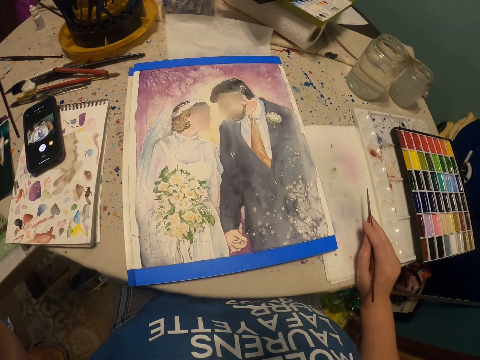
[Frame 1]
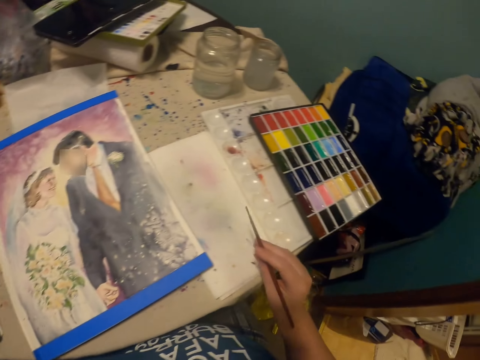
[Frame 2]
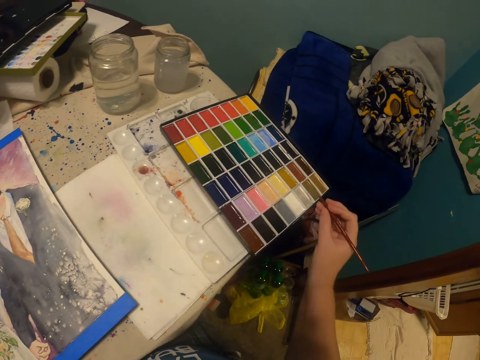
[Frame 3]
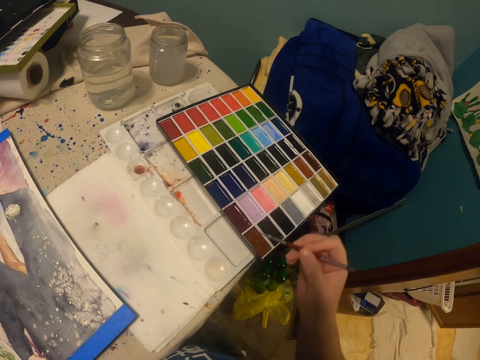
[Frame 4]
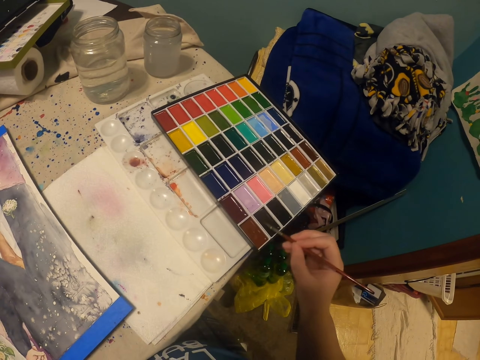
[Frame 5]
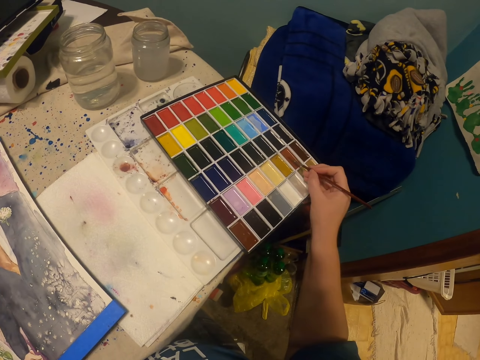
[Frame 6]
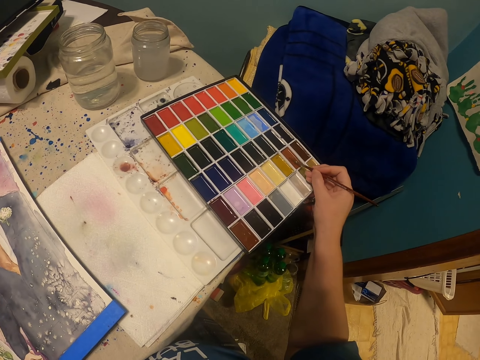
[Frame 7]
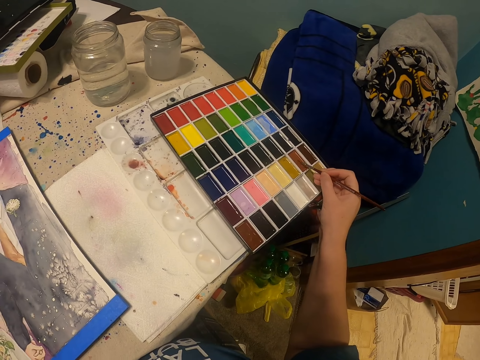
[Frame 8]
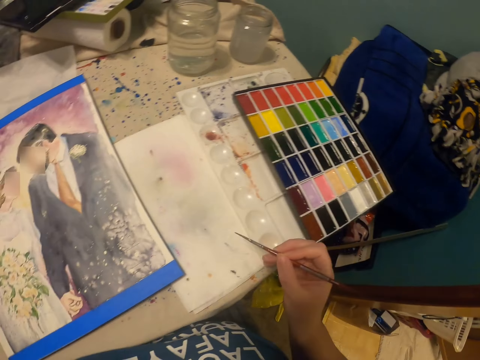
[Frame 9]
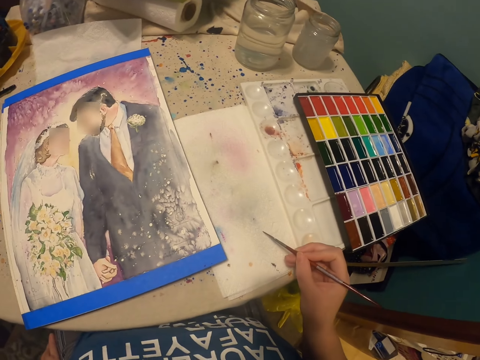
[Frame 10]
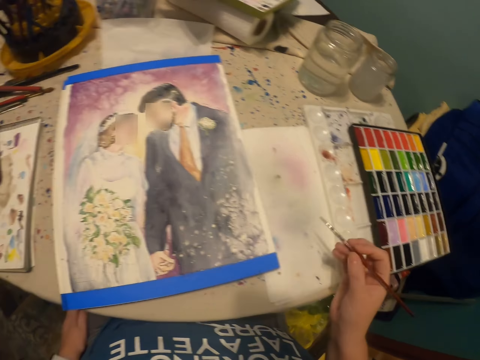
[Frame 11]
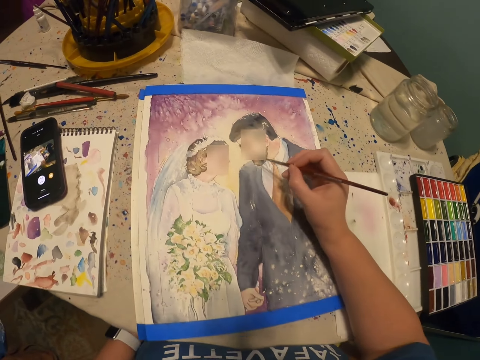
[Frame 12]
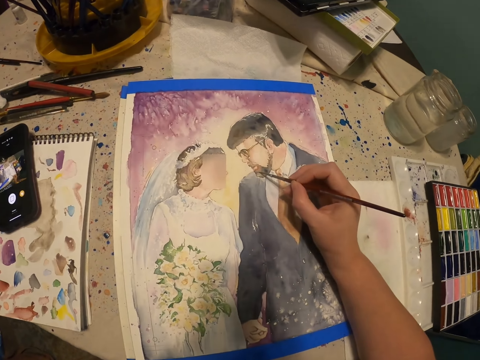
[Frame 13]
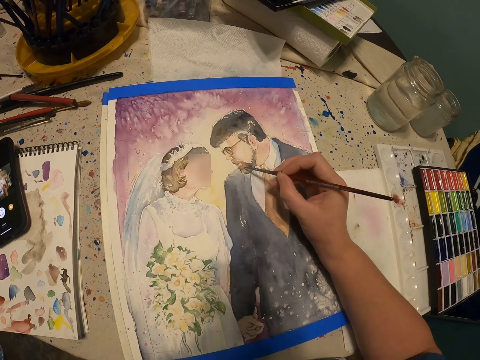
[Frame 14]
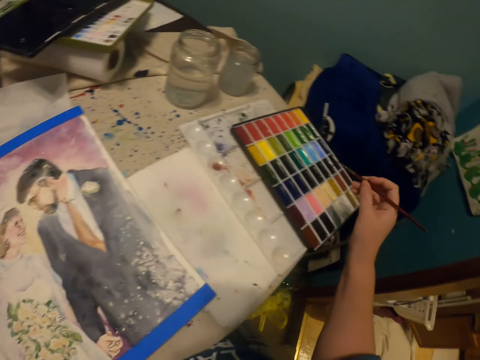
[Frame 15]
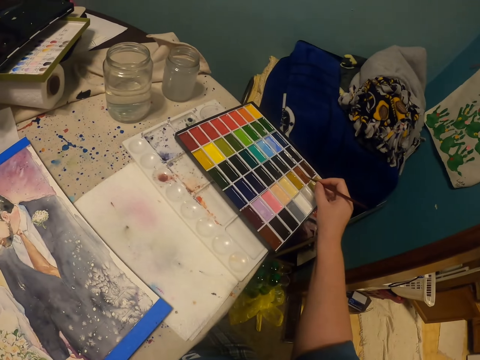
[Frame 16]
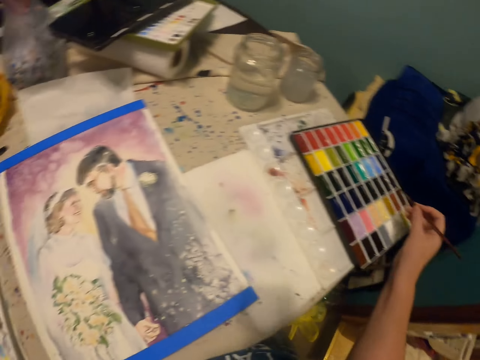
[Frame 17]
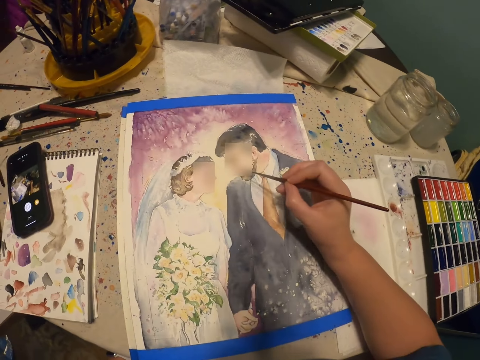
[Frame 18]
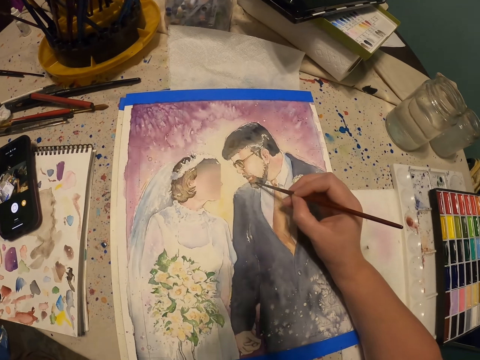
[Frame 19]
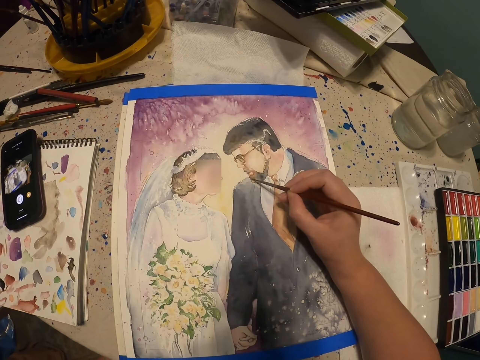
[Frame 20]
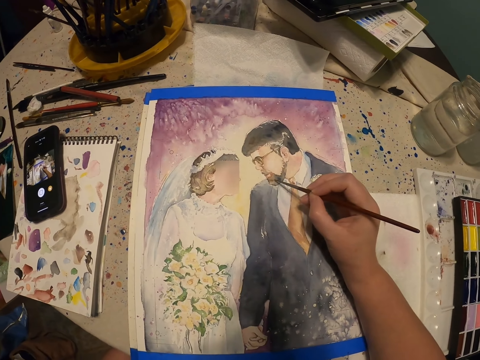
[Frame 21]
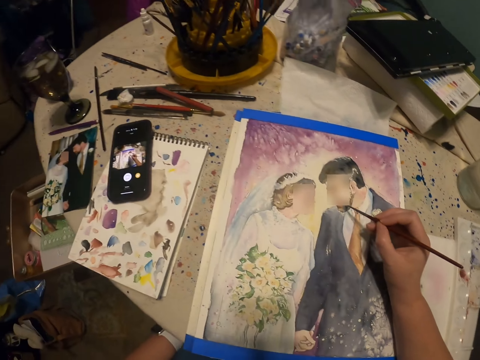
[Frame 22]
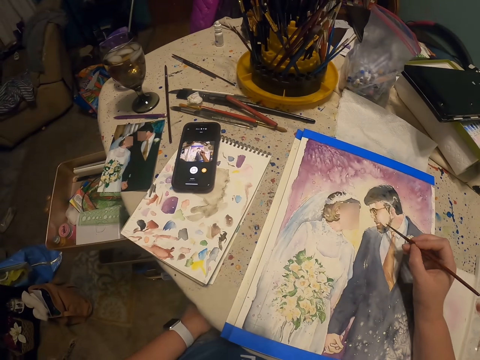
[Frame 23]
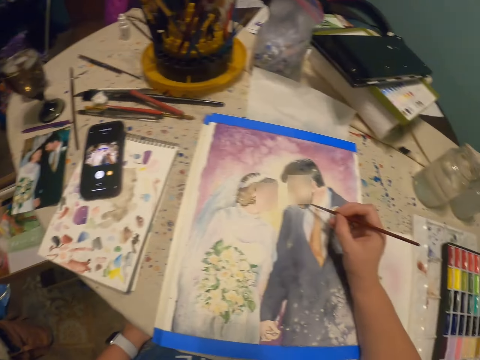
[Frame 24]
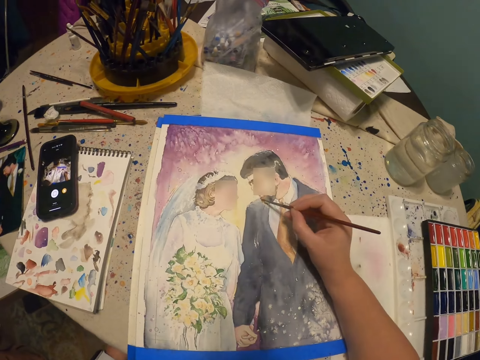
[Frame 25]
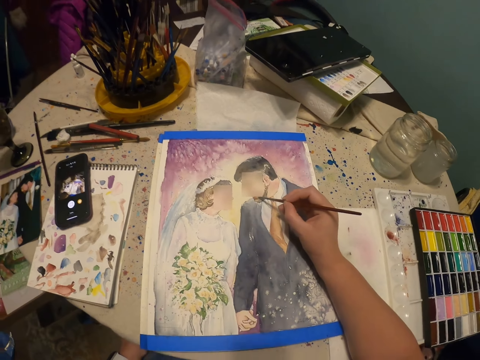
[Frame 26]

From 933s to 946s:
The camera wearer holds the drawing pen or paintbrush with his right hand. He dips the drawing pen in the paint. He wipes the paintbrush. He draws a picture on the piece of paper with the drawing pen. He puts the paintbrush in the paint. He draws a picture on the piece of paper with the drawing pen.

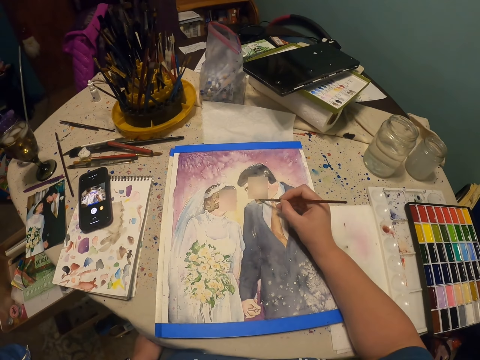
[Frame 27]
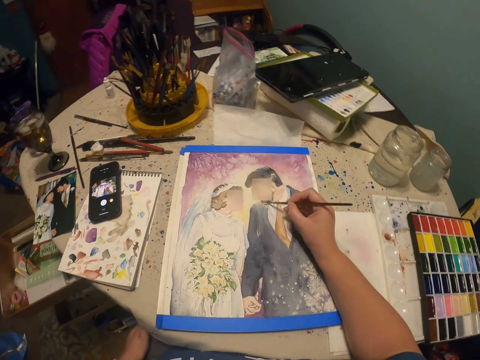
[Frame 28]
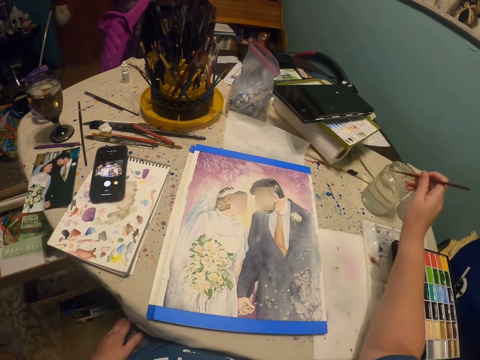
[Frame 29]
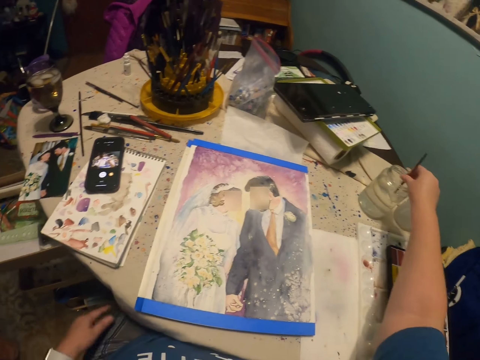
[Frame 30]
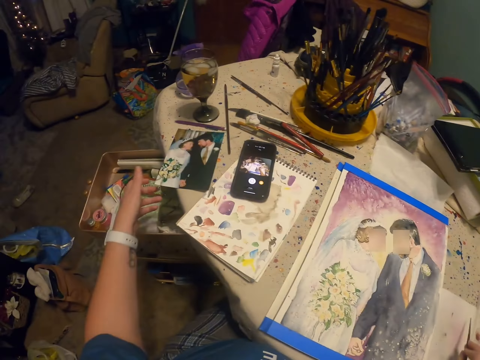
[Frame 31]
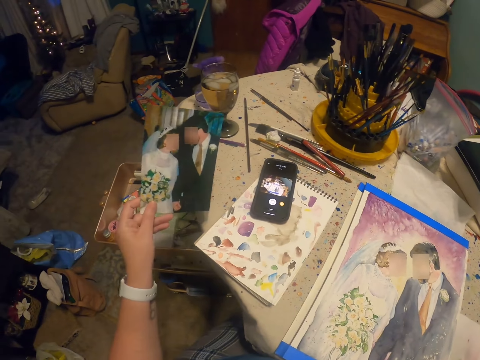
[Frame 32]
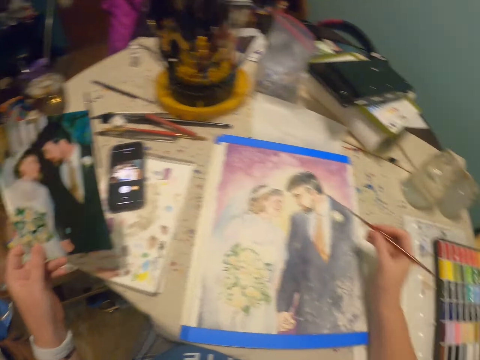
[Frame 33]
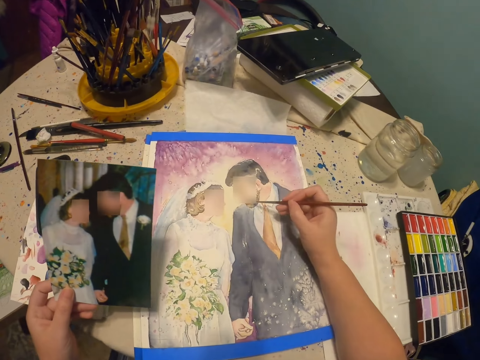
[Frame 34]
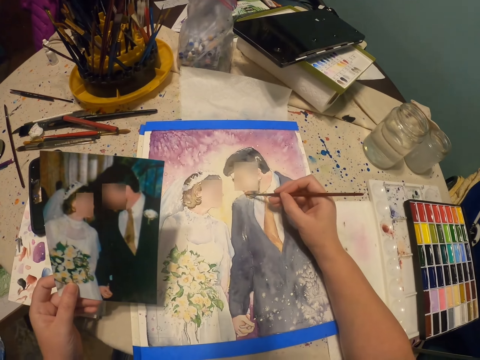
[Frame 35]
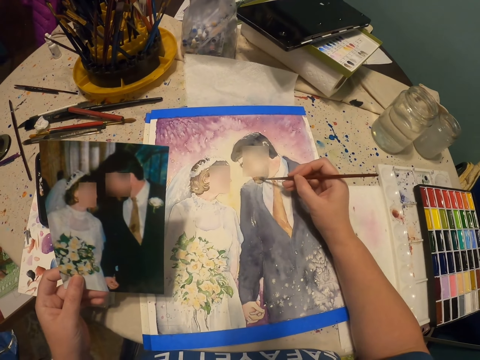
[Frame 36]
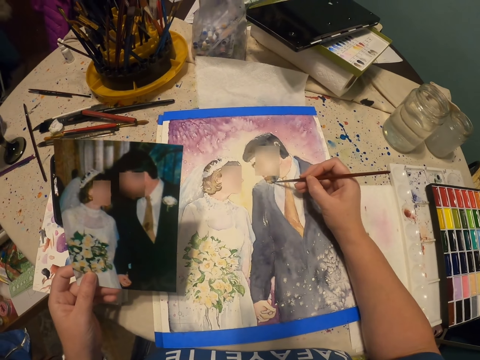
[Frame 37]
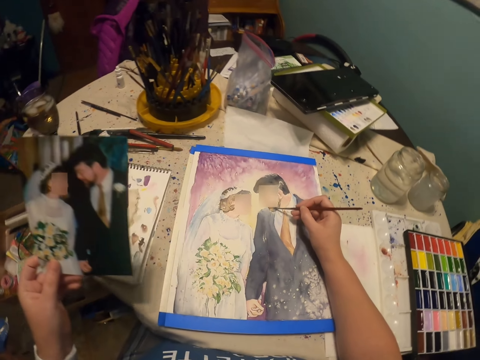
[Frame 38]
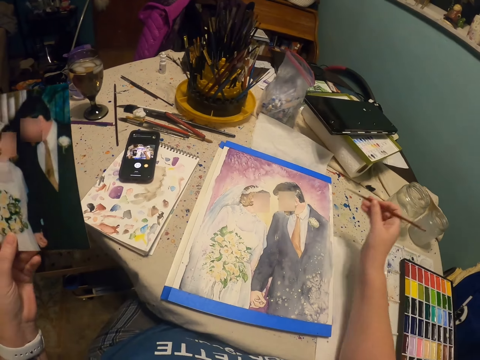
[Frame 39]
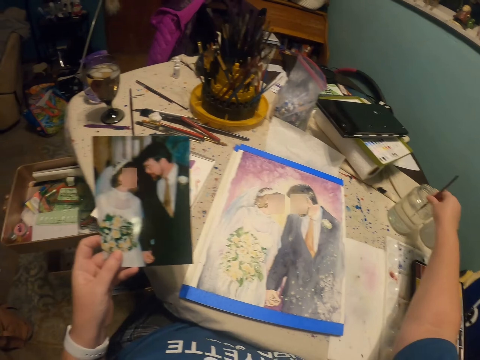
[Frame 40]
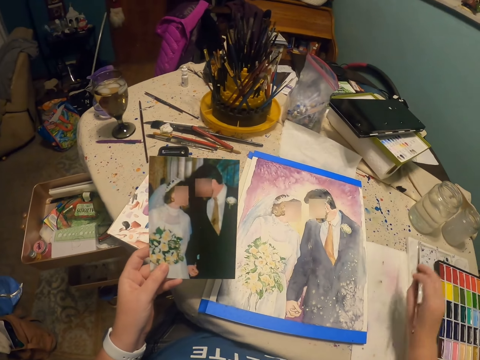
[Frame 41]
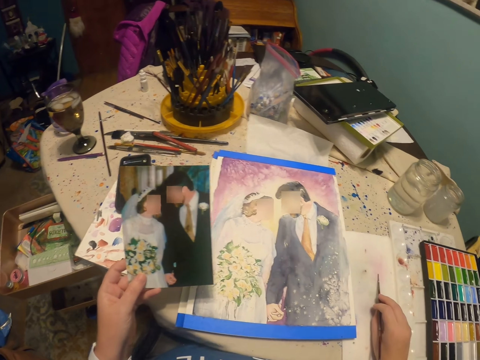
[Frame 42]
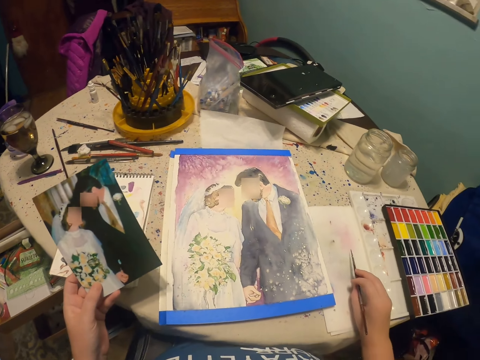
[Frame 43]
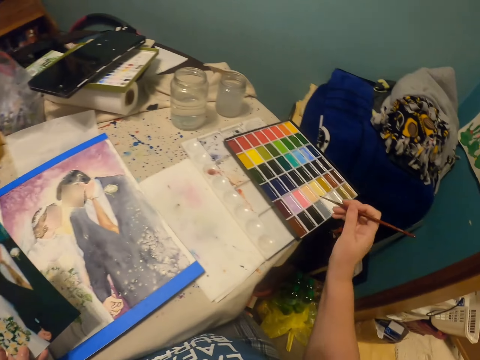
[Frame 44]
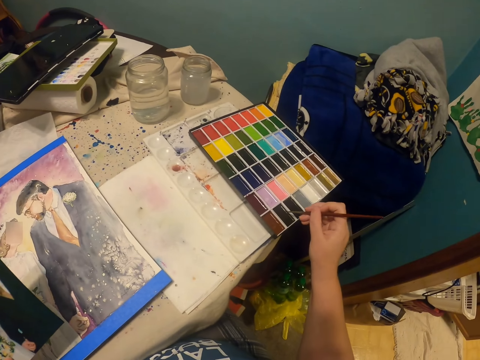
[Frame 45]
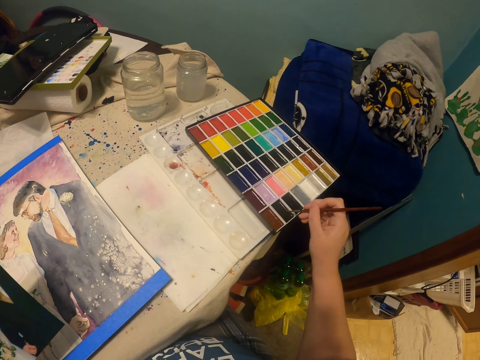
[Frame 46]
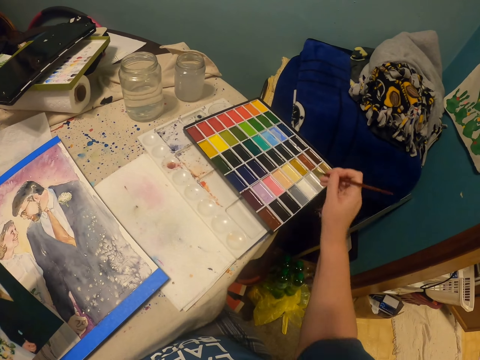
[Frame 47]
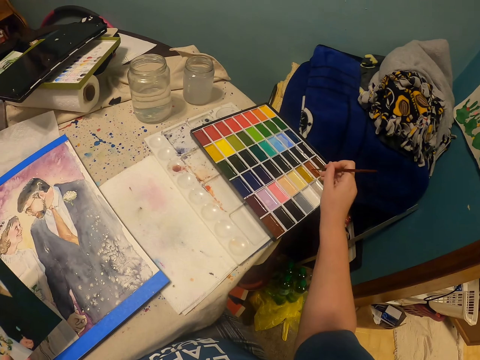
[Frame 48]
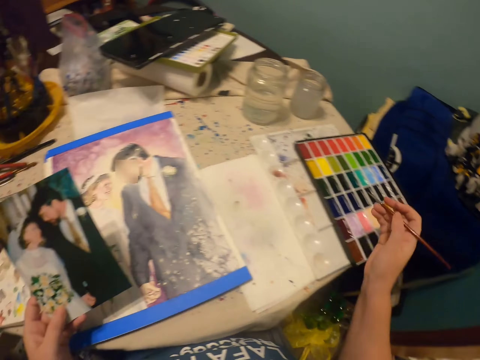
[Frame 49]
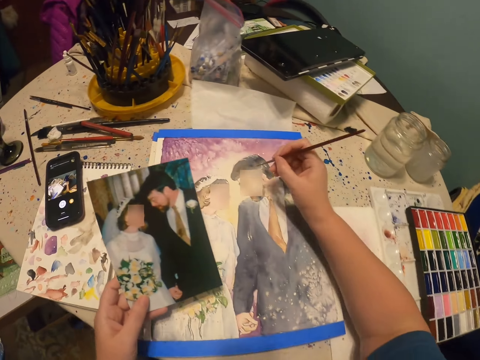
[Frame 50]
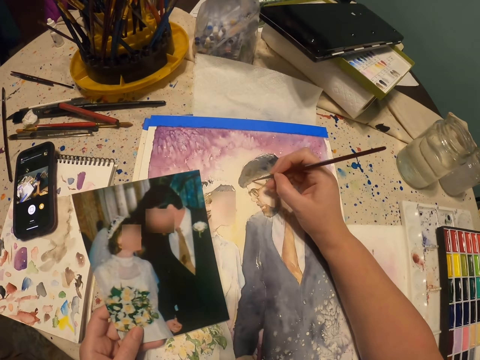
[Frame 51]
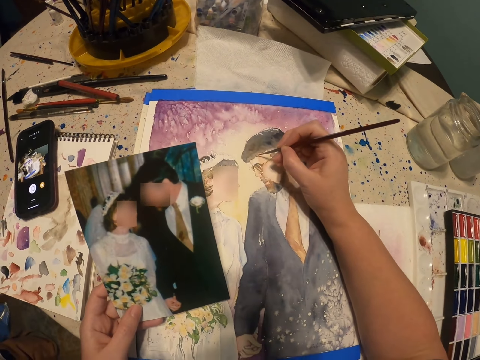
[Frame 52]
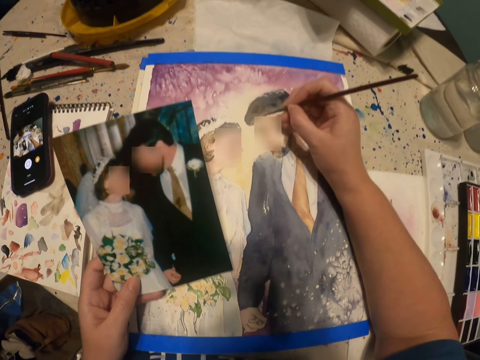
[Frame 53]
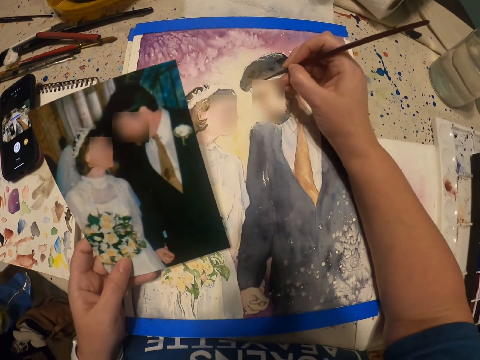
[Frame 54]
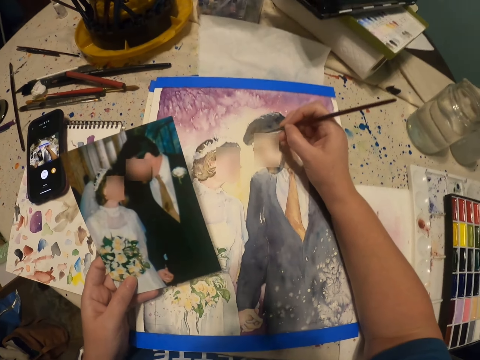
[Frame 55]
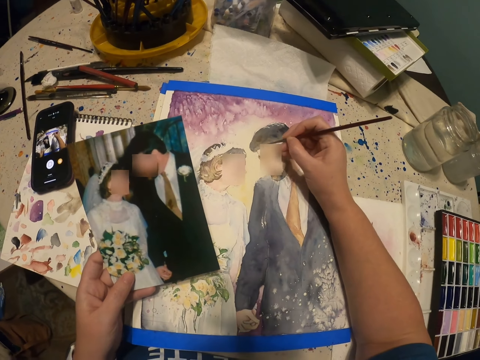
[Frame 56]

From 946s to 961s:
The camera wearer dips the drawing pen or paintbrush in the can on the table. They pick up a picture on the table. They draw a picture on the piece of paper with the drawing pen. They dip the drawing pen in the can on the table. They put the paintbrush in the paint. They draw a picture on the piece of paper with the drawing pen.
